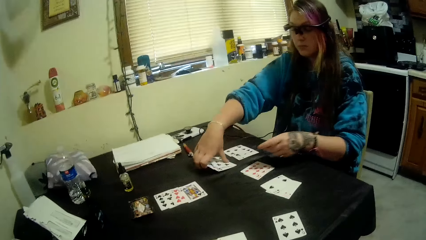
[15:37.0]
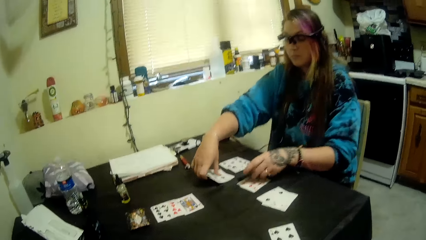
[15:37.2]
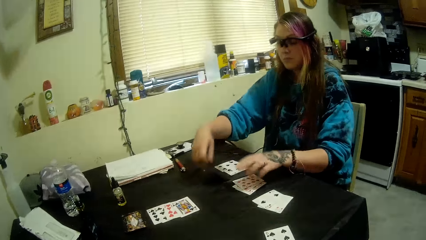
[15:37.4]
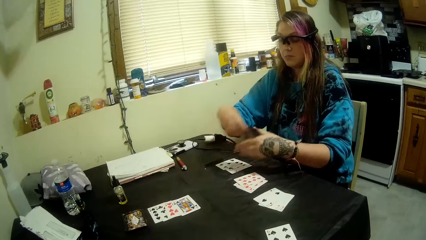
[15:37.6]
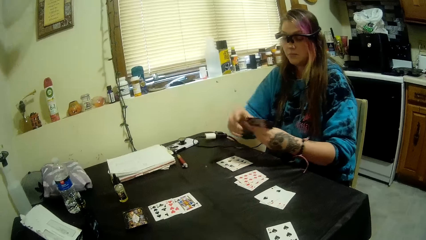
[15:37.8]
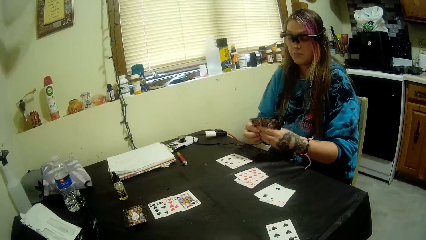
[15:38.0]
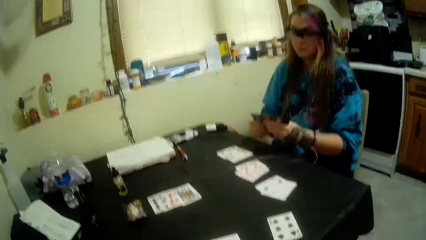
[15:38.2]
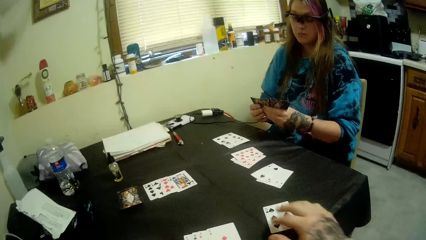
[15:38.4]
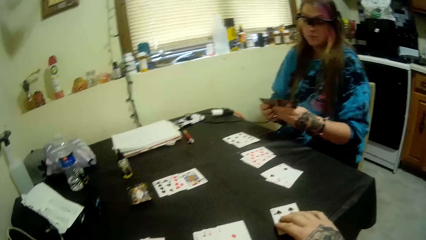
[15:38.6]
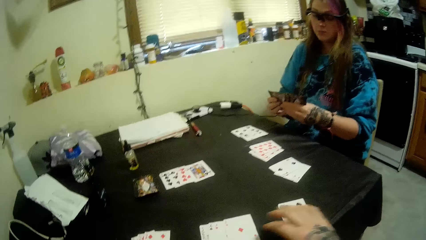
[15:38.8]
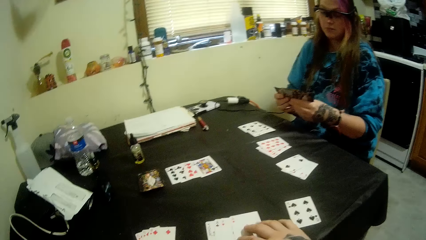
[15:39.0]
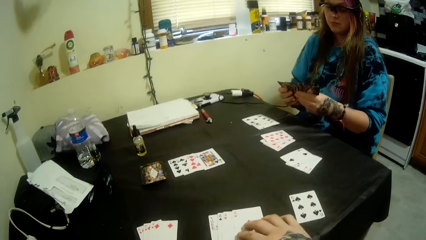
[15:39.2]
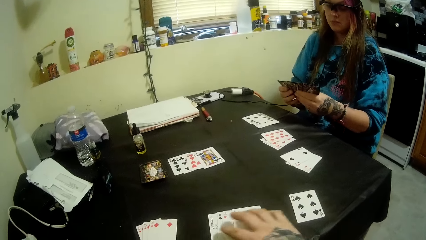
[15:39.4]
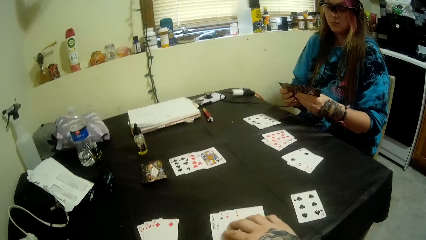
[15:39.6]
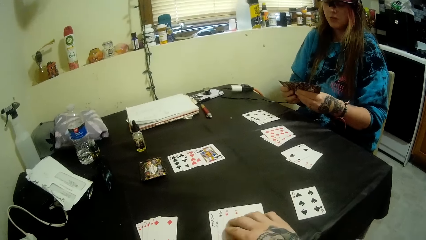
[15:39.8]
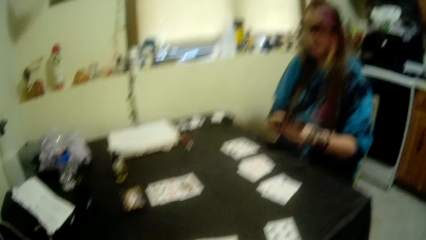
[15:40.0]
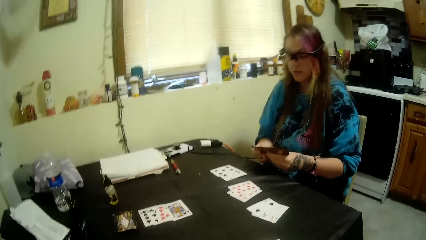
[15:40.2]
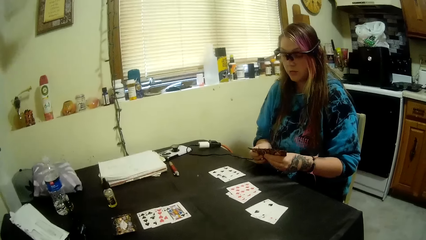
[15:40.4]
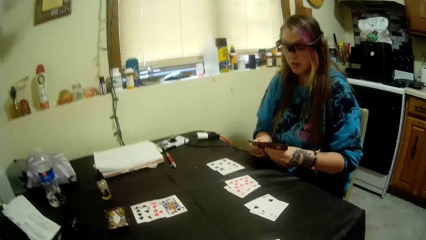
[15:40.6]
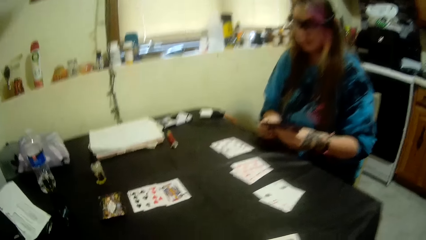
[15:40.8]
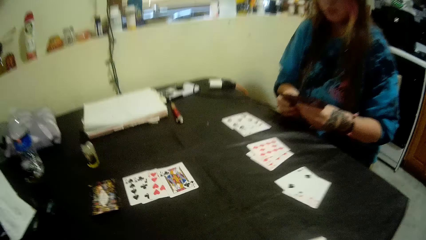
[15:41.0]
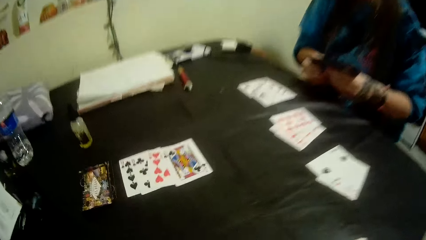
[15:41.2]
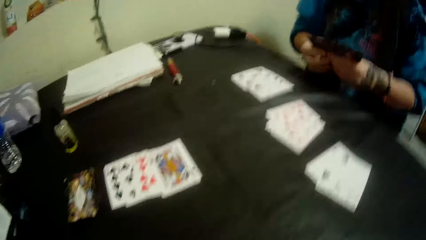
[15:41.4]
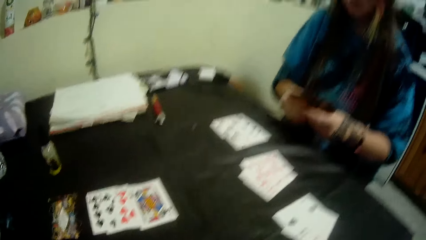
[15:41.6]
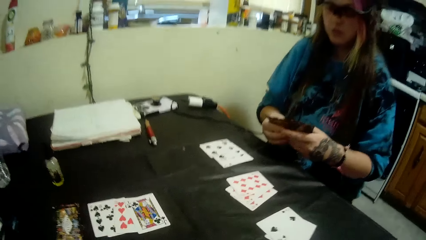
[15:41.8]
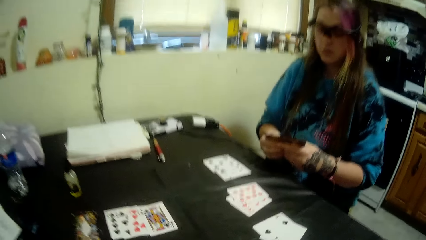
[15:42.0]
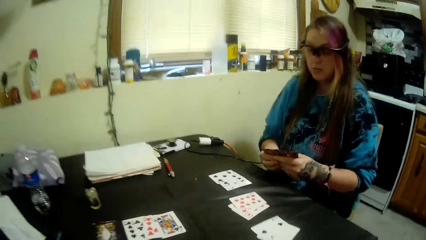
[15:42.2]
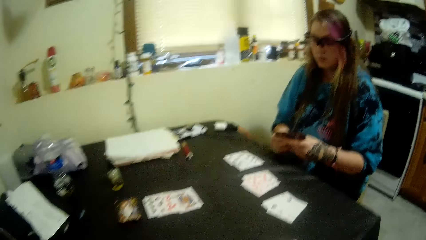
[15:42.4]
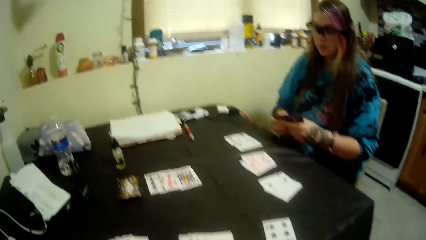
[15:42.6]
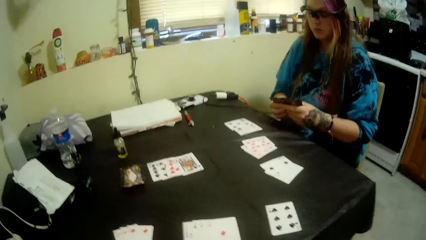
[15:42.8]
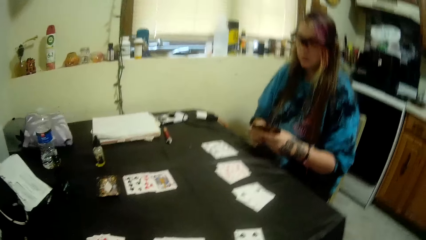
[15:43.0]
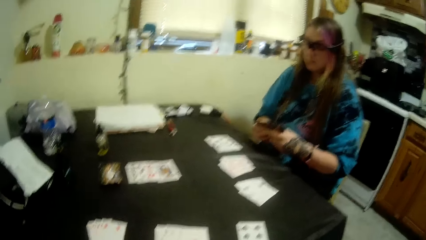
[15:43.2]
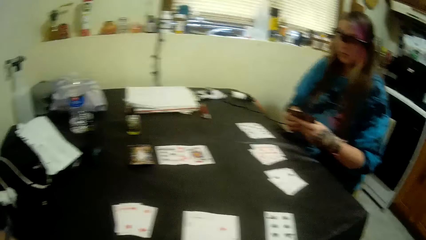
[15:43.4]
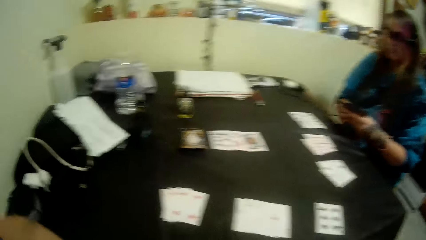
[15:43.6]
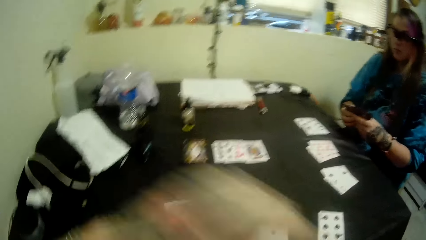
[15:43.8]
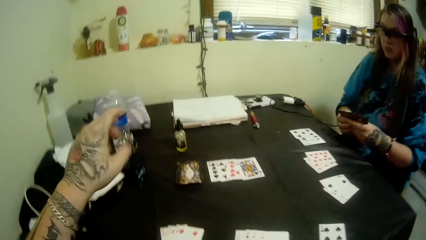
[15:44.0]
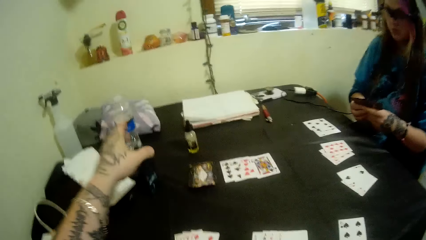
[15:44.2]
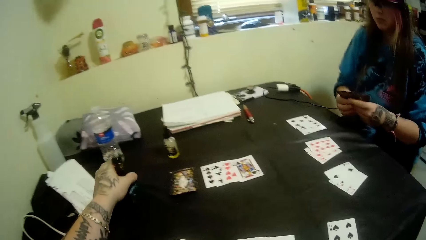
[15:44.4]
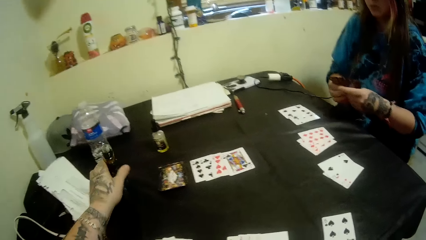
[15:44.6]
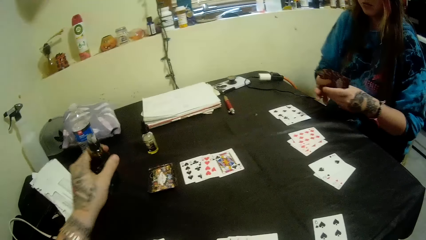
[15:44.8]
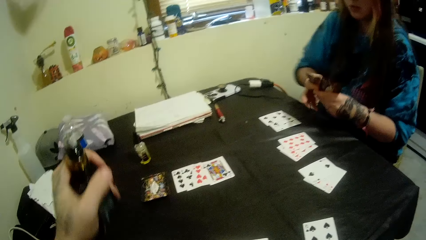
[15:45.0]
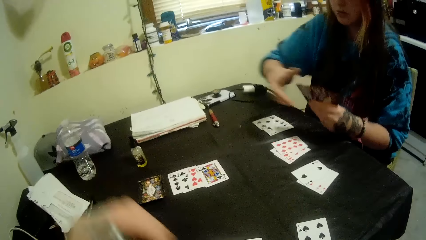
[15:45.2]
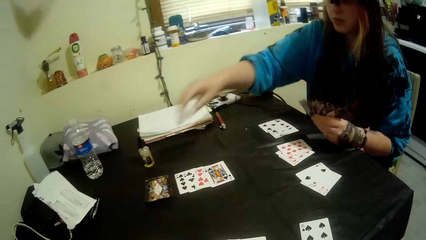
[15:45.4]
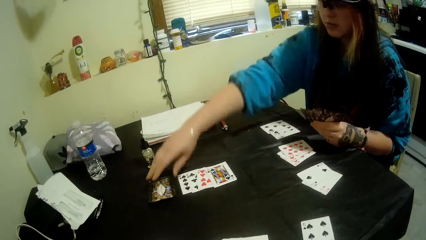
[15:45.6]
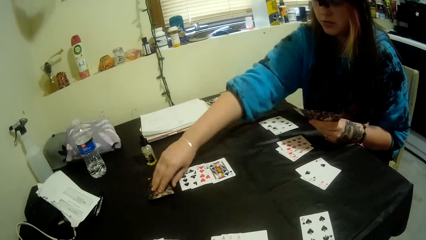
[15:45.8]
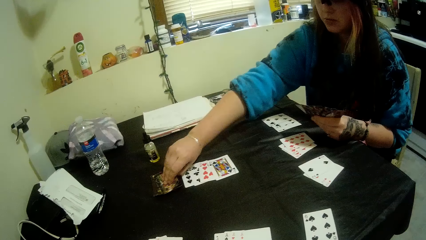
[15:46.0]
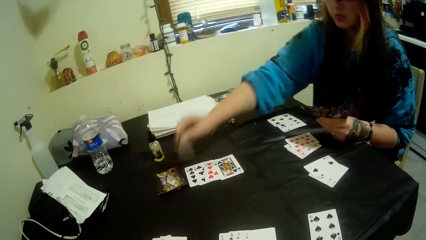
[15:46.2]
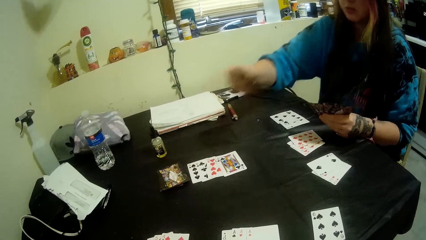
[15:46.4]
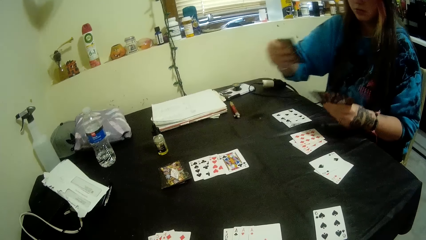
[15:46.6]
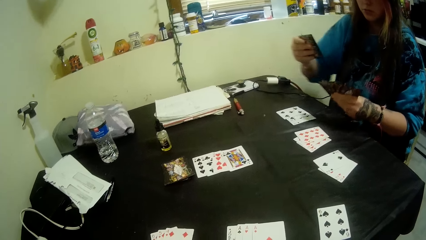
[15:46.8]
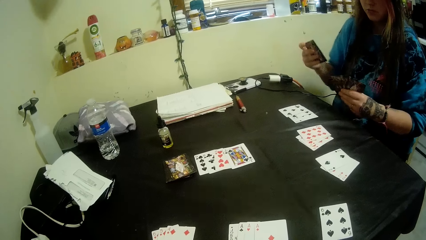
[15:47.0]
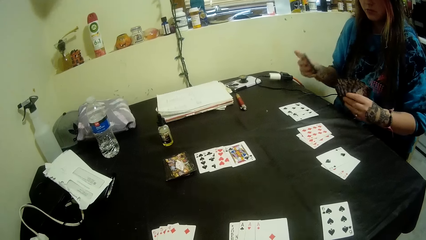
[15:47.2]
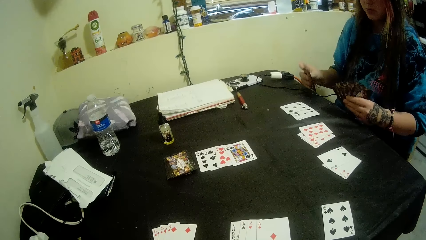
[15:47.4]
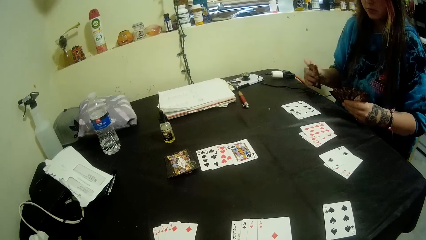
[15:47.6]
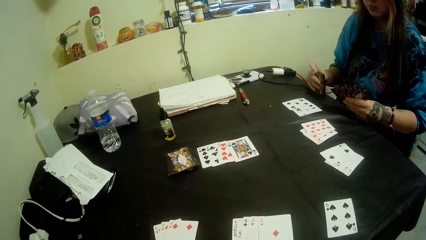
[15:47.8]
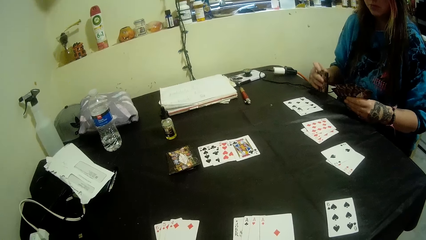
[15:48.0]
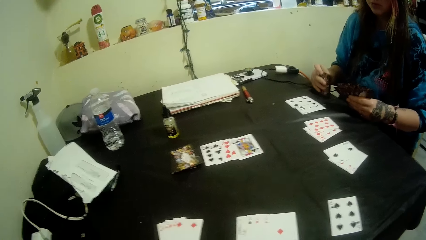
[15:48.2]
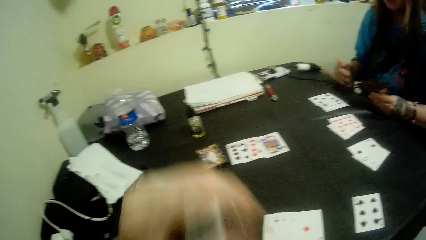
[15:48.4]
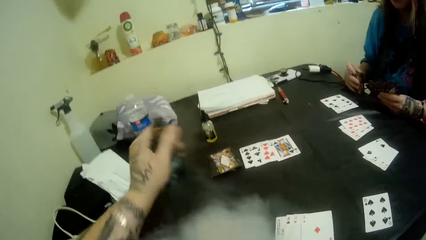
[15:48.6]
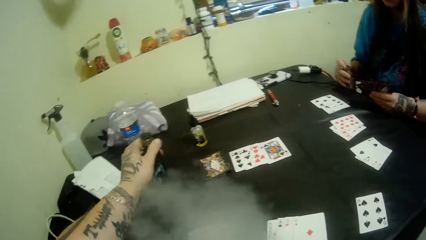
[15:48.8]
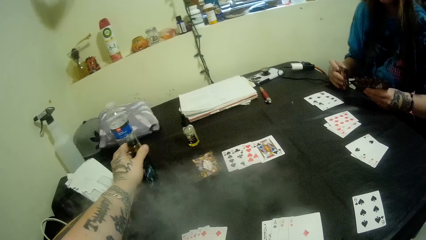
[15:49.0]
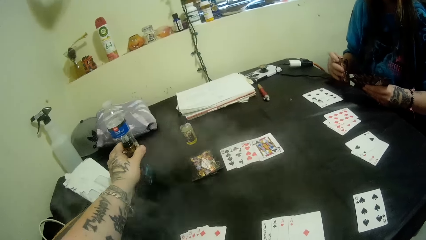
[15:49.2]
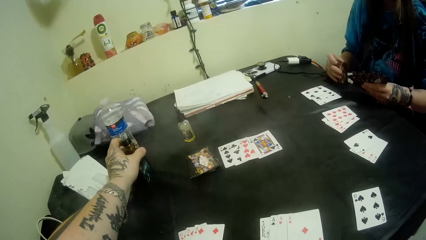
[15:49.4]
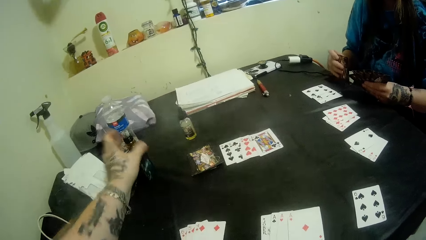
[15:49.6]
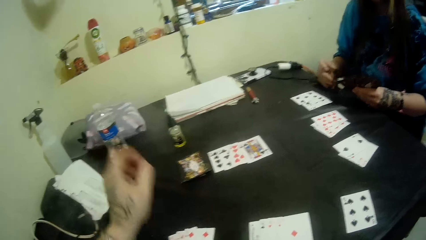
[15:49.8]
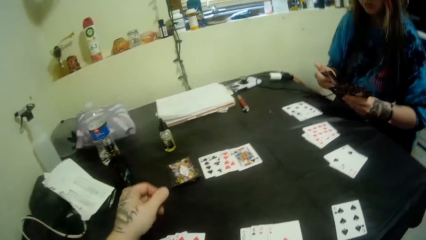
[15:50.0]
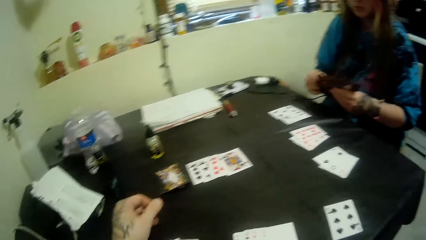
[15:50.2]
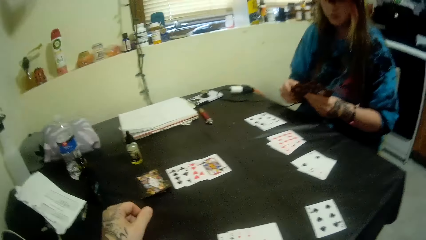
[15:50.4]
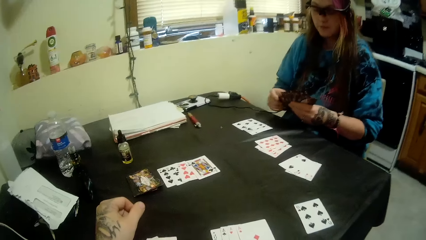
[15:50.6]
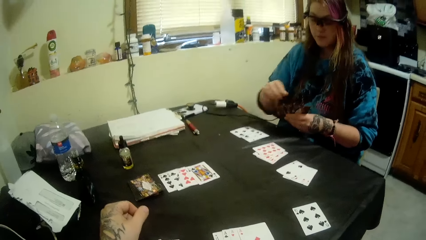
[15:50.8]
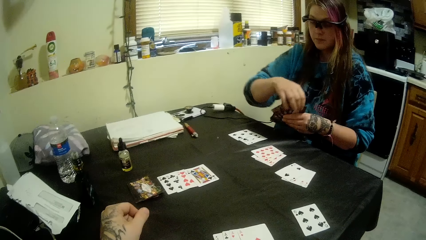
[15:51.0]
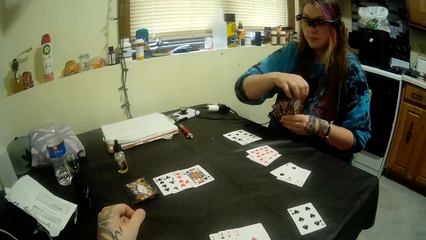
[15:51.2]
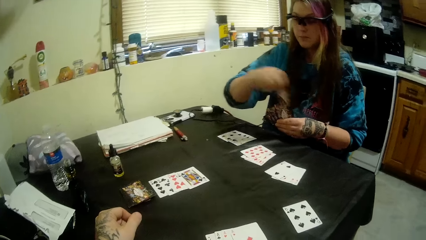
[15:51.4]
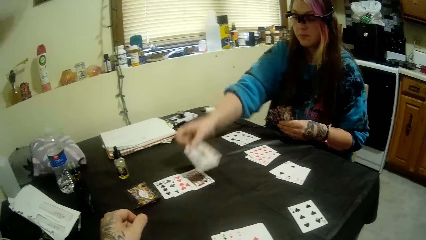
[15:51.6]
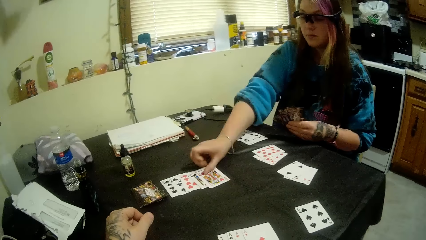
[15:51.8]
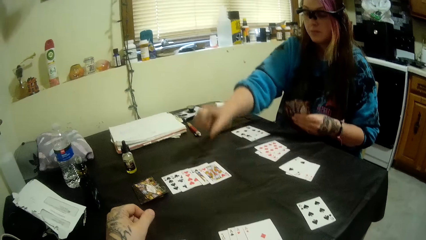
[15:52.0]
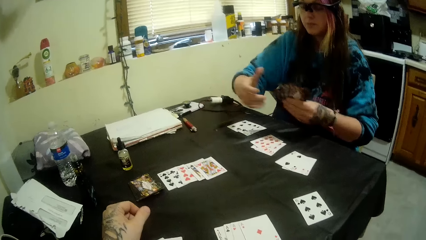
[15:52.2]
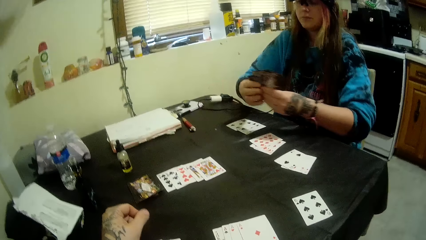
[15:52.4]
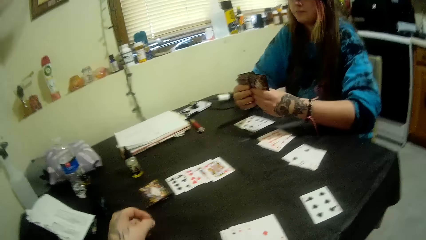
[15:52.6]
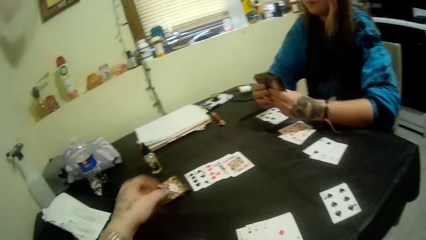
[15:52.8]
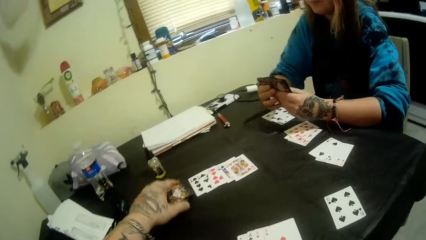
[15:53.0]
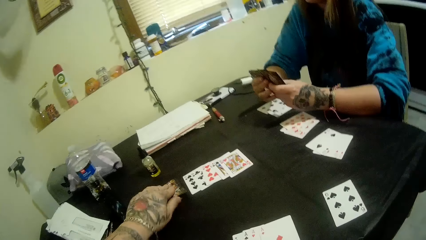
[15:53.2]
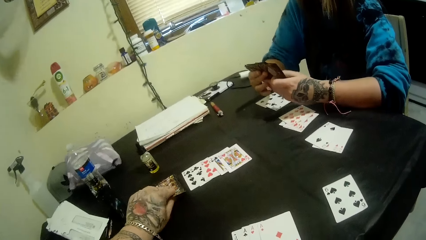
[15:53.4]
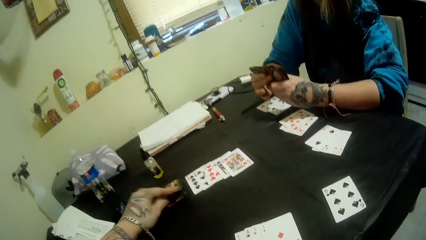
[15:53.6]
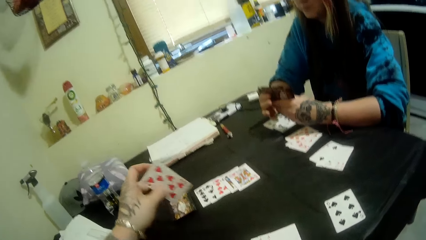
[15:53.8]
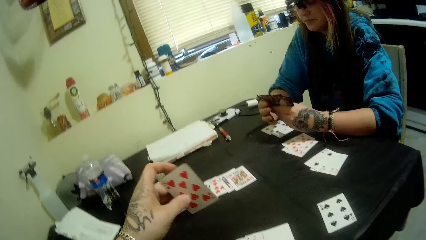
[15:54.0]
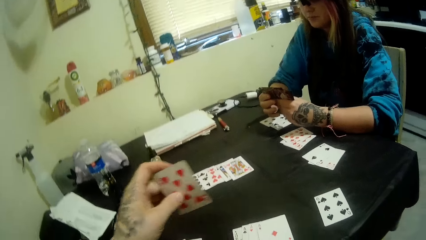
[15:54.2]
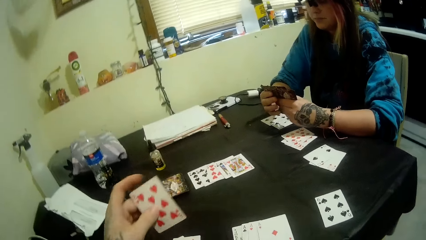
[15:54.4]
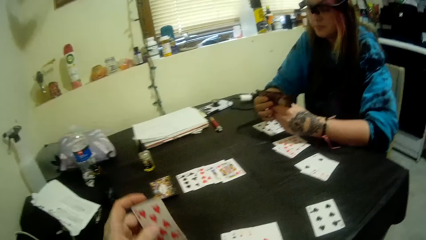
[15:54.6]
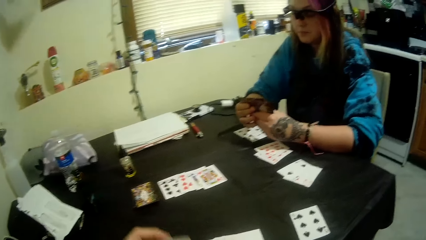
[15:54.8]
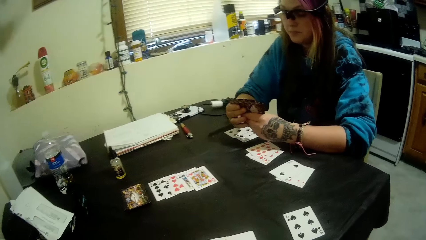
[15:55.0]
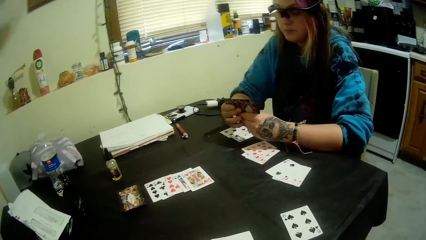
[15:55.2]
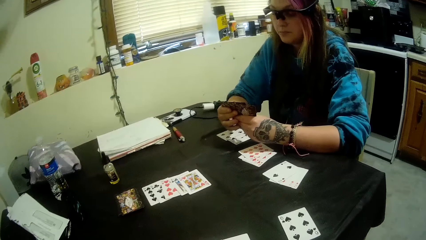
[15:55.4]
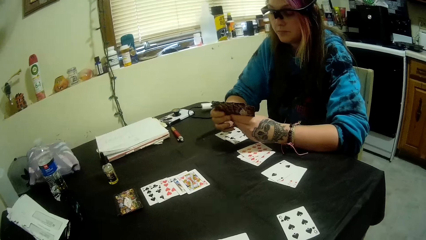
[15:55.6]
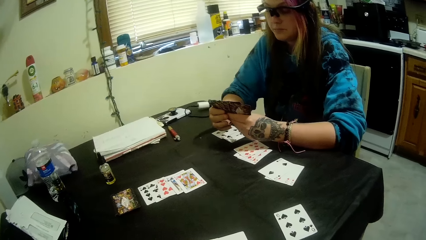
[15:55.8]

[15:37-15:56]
A girl packs some cards from the table with her right hand. The girl places a card on the table. The camera wearer selects the cards. He picks a pipe bottle from the table with his left hand. The girl picks a card from the deck of cards on the table with her right hand. The camera wearer drinks. He returns the pipe bottle to the table with his left hand. The girl places a card on the center of the table with her right hand. The camera wearer picks a card from the deck of cards on the table with his left hand.
